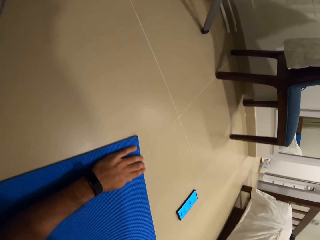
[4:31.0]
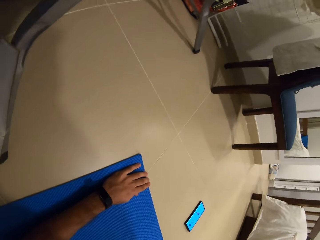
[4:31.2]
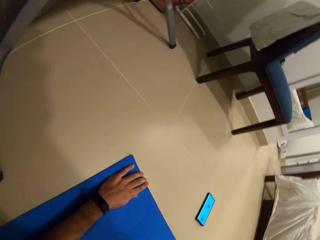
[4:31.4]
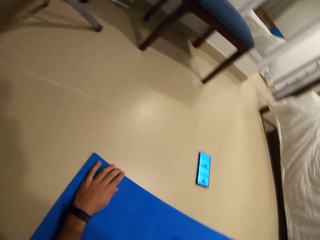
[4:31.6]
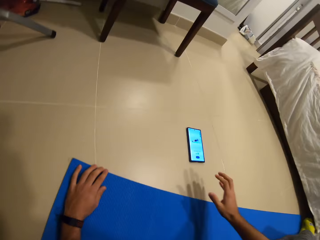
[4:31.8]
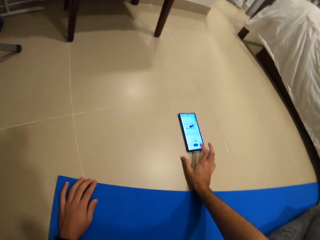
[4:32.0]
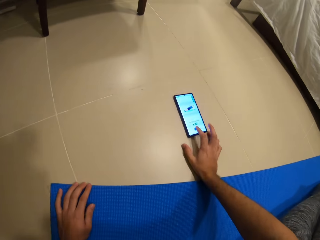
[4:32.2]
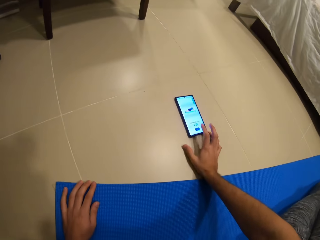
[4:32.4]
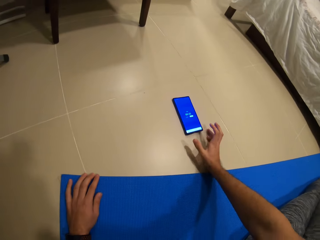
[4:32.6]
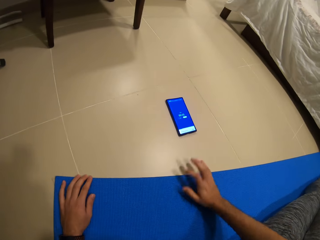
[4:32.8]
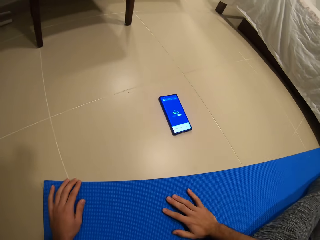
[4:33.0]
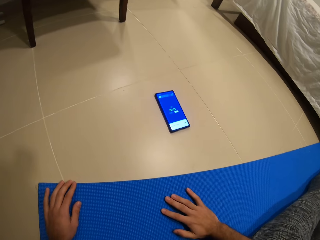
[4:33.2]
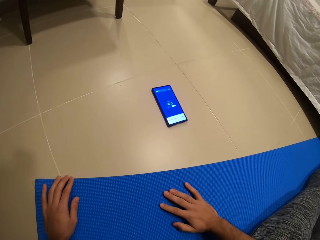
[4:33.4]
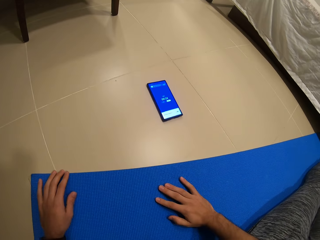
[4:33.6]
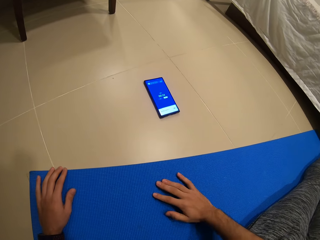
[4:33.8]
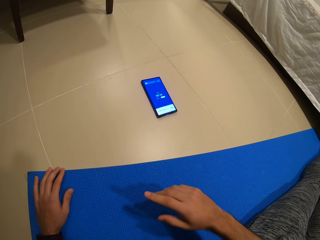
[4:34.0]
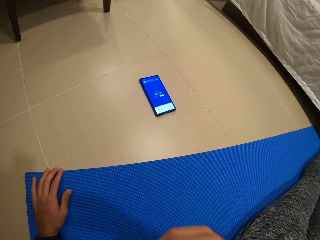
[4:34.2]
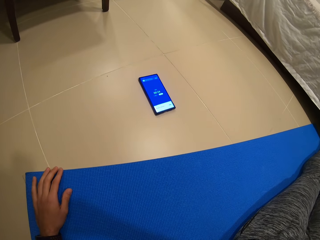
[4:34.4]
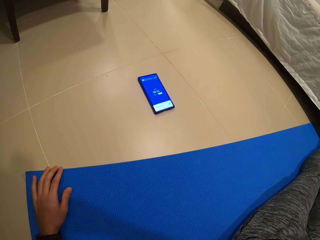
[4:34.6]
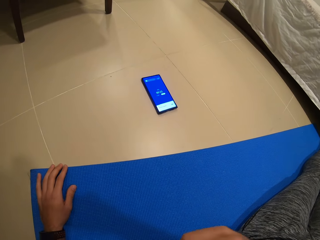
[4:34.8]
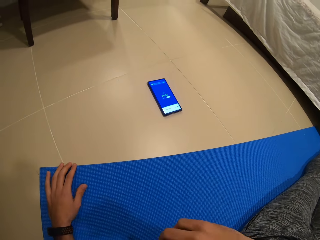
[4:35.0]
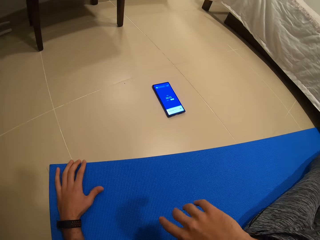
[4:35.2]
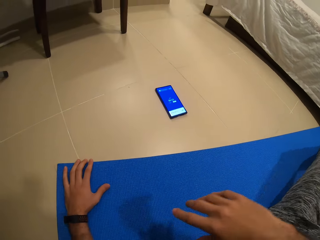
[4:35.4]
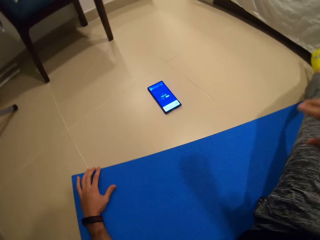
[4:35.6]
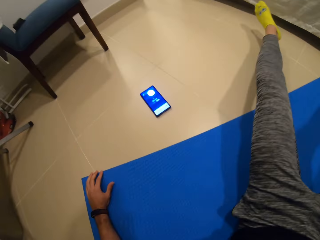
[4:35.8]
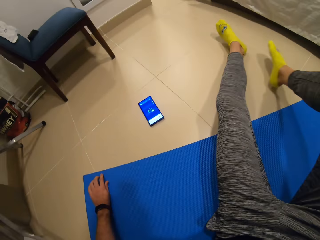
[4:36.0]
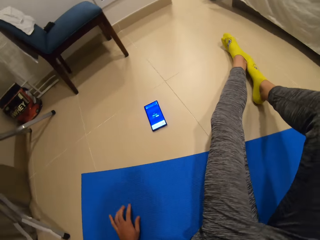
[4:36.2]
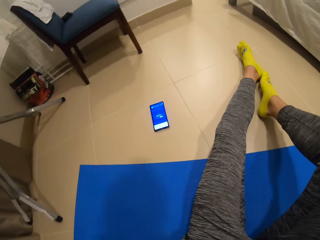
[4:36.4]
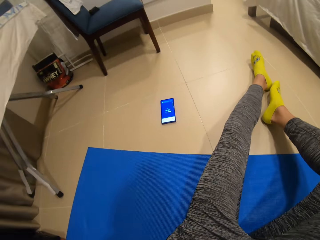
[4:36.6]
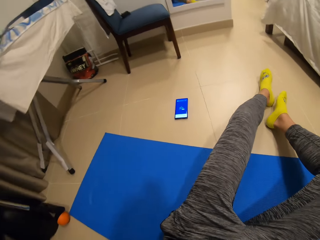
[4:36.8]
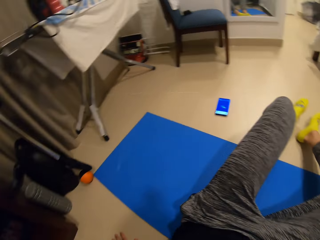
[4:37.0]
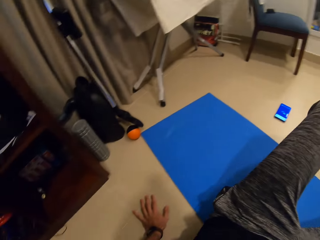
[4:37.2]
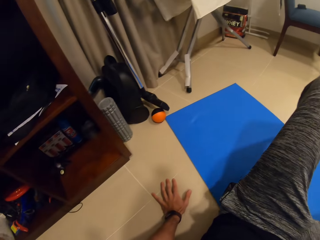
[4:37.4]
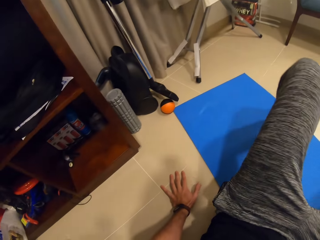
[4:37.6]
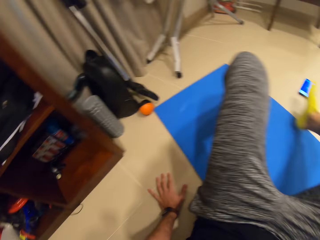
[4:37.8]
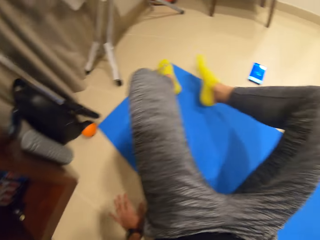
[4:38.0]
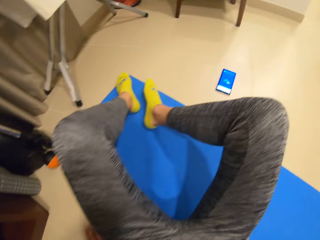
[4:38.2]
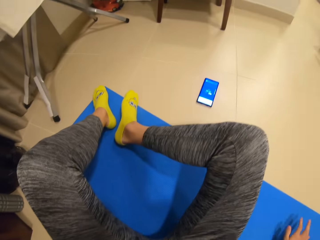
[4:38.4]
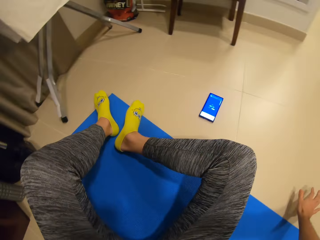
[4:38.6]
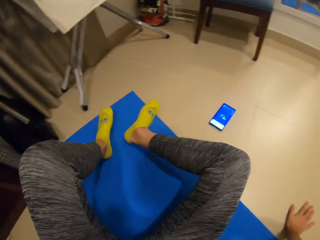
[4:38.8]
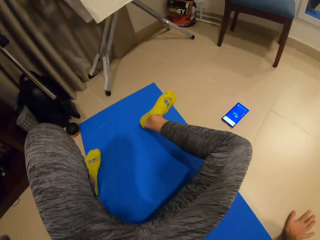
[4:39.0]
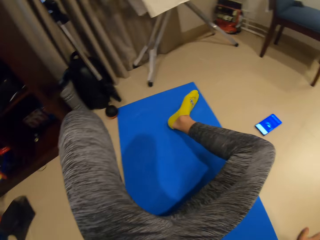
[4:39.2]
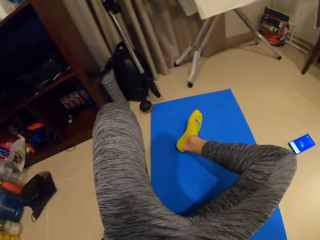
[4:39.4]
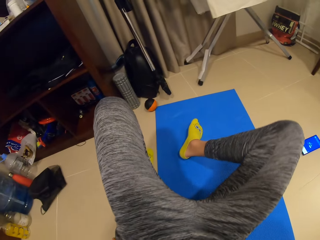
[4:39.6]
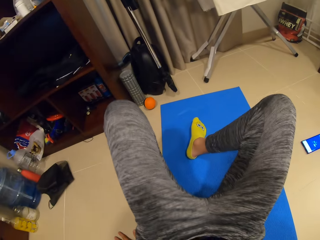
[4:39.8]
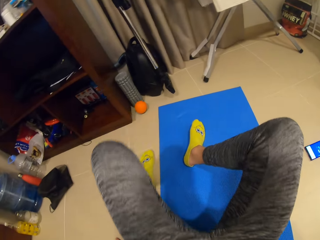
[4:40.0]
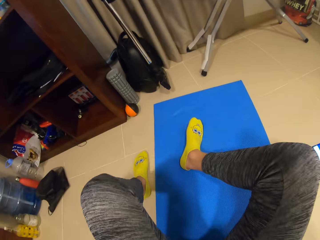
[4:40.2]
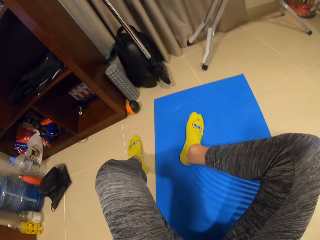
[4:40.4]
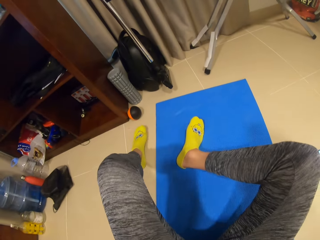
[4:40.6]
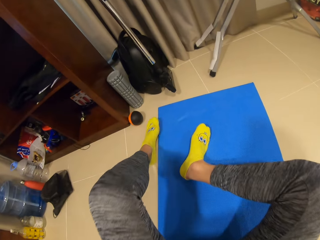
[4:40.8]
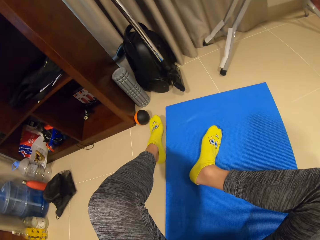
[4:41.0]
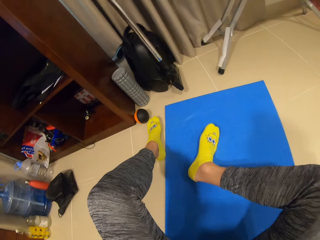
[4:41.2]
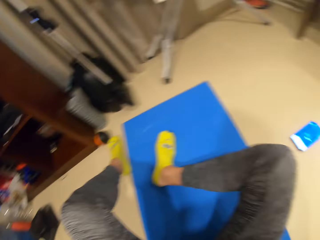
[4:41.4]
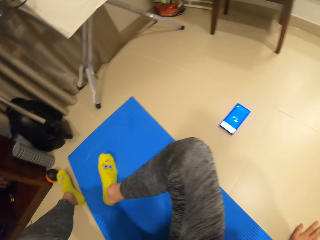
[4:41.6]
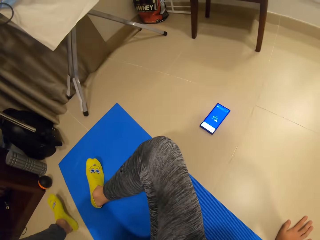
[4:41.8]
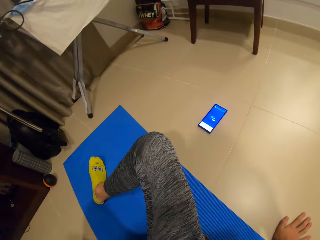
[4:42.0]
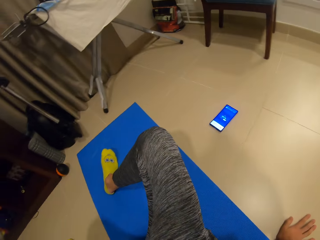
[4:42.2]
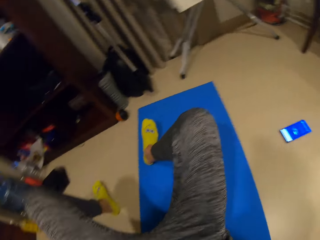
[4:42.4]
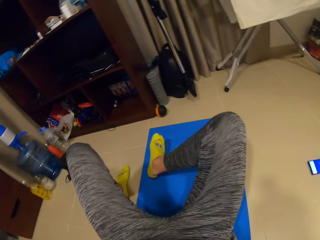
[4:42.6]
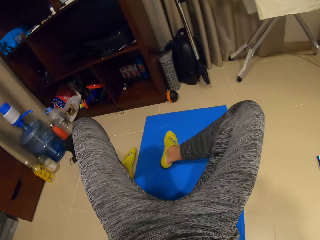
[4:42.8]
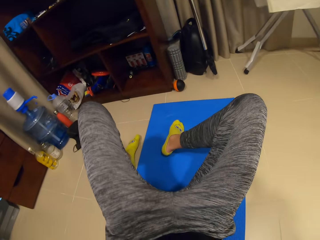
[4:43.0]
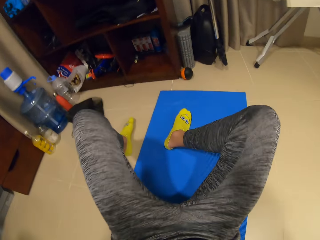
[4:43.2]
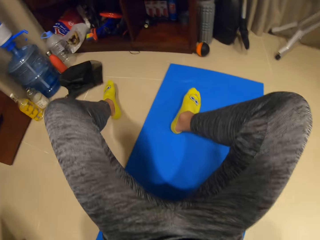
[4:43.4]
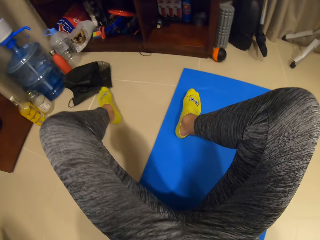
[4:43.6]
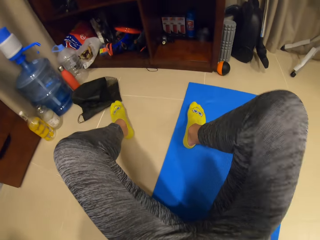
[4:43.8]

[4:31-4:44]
The camera wearer touches a phone on the floor with his right hand, with his finger. He holds the mat. He pulls his hand off the mat. He pulls his leg. He adjusts the exercise mat on the floor with his body. He holds the floor. He rotates his body on the mat. He holds the floor. He pulls his leg. He moves his body.

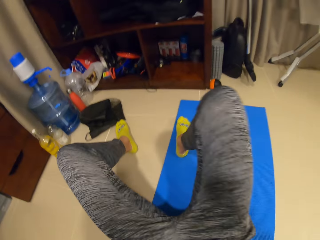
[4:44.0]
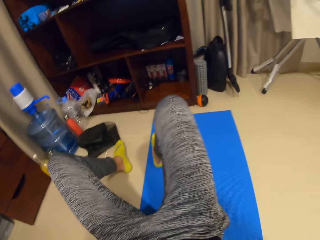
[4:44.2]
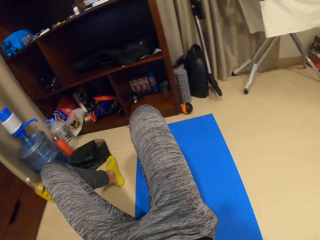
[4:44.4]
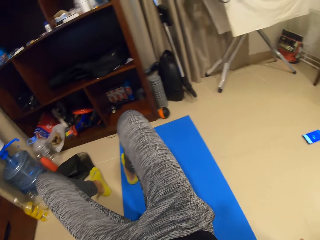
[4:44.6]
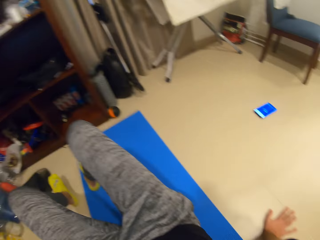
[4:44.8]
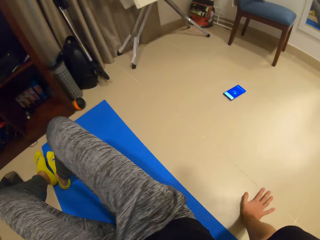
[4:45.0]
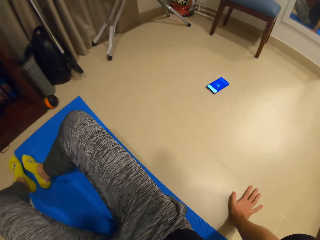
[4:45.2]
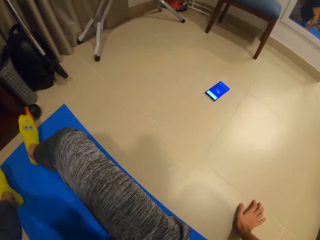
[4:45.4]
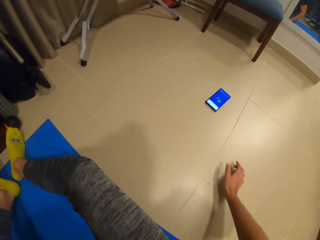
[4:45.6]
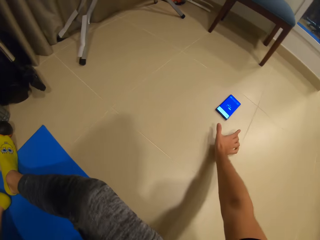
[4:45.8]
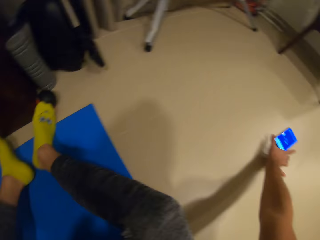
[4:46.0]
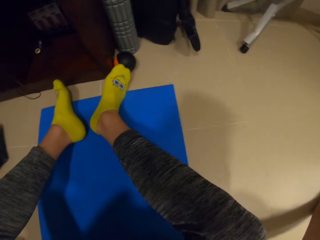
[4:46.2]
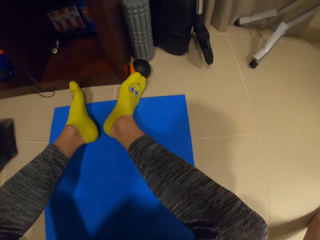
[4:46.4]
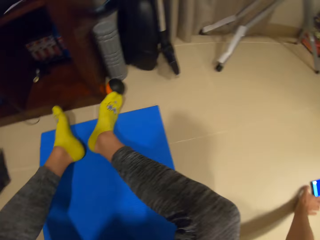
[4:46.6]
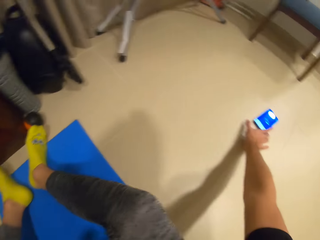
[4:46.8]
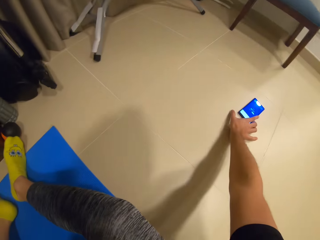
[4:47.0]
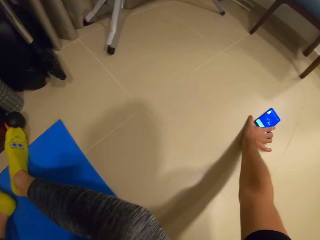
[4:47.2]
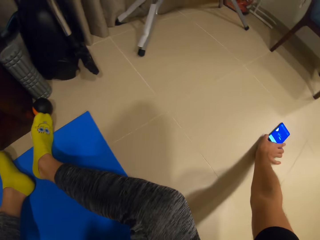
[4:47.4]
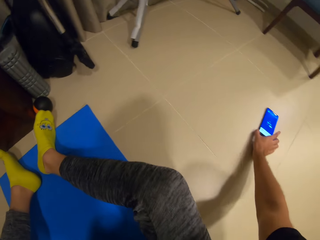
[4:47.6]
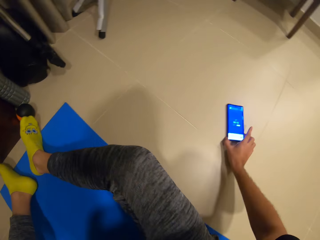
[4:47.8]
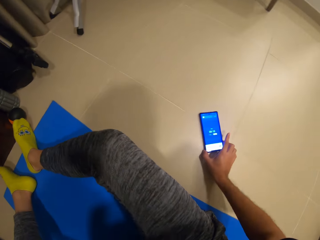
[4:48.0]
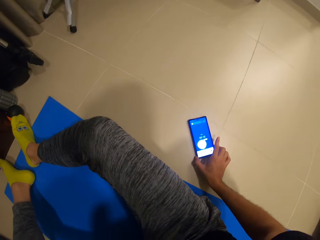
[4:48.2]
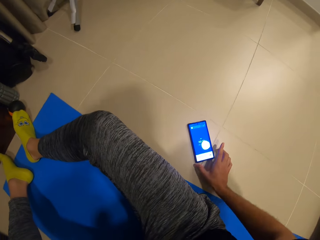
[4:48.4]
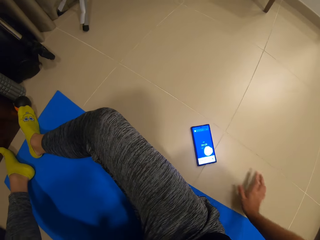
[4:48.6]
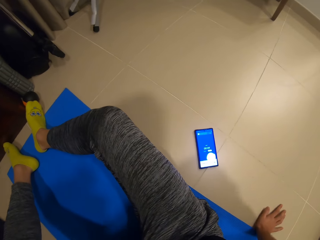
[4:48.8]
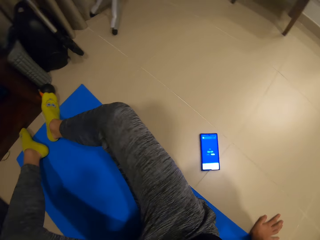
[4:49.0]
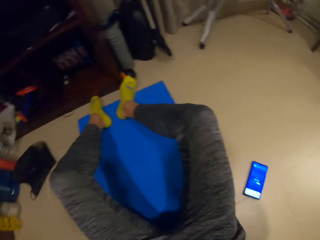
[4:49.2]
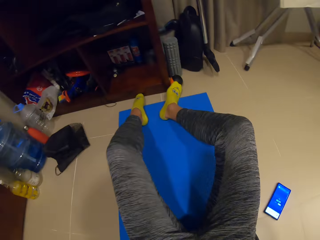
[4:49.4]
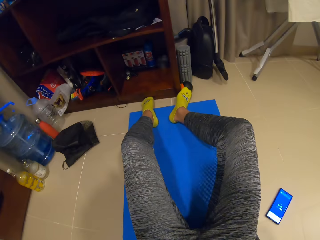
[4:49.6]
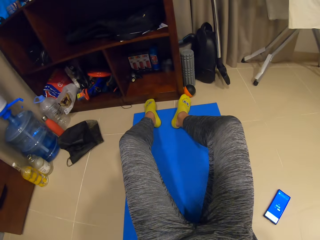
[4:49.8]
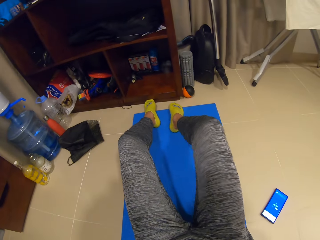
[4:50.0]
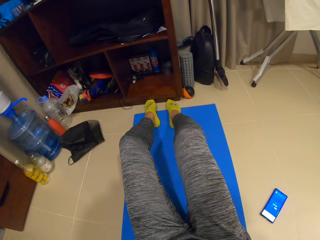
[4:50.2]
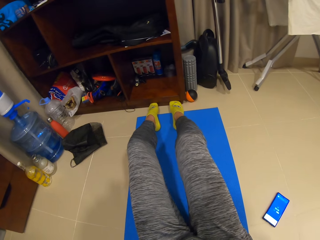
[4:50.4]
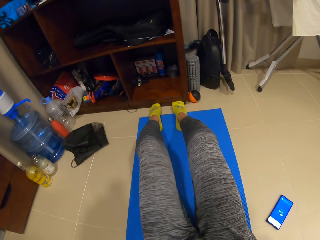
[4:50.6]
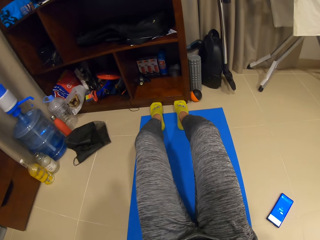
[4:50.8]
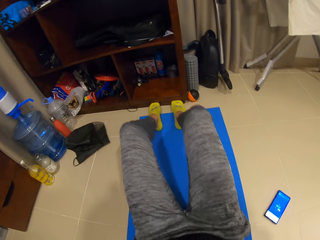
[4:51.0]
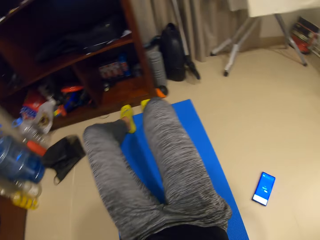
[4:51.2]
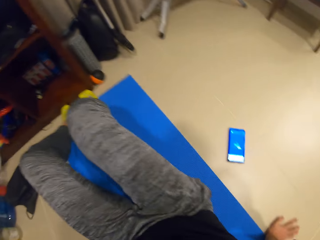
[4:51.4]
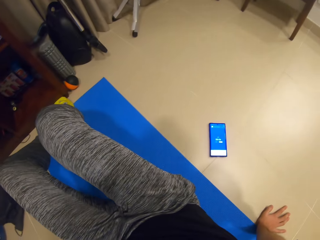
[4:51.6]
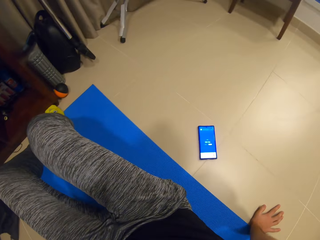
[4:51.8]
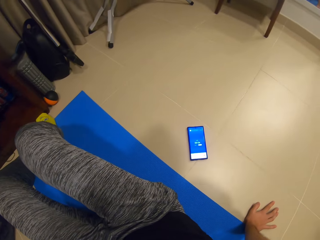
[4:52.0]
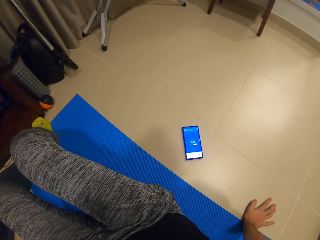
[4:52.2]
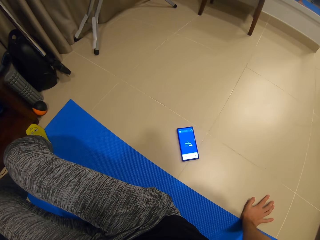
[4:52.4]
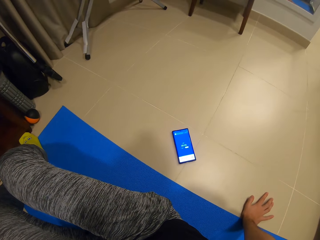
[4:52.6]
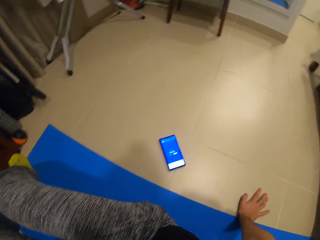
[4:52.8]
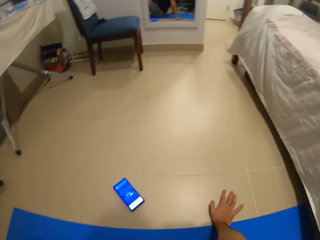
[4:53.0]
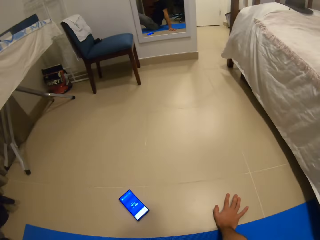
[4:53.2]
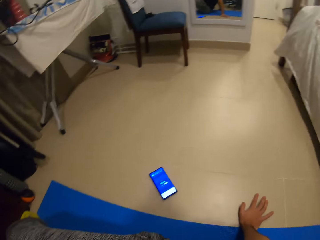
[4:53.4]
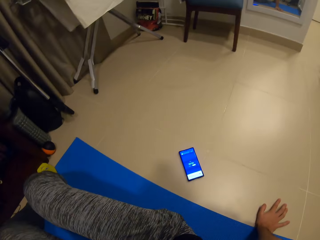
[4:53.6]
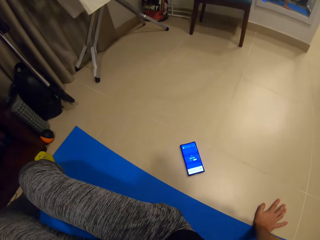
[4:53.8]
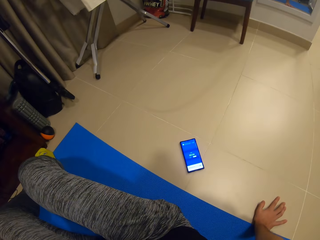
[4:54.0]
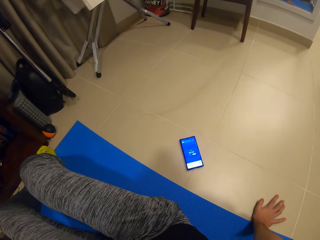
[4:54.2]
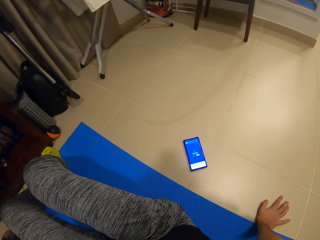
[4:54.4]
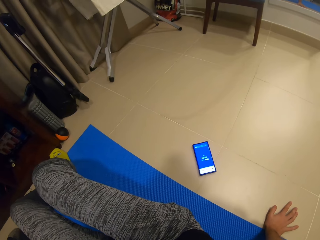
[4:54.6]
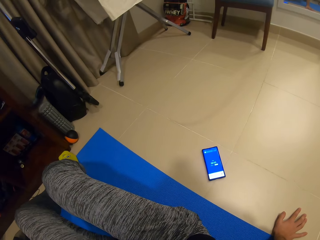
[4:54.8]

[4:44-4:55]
The camera wearer moves the phone on the floor with his right hand. He holds the phone on the floor. He moves his hand backwards. He looks around. He adjusts an exercise mat on the floor with his body. He moves around the gym mat. He looks around.
